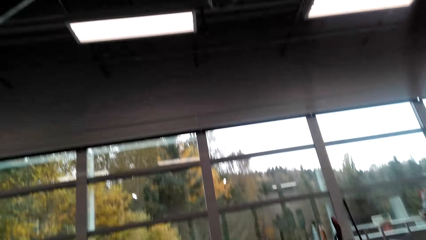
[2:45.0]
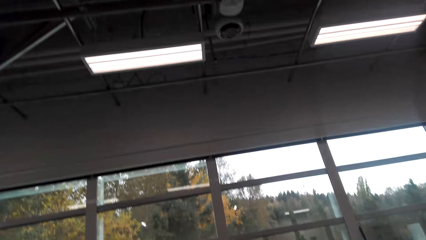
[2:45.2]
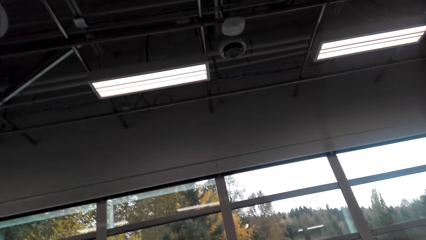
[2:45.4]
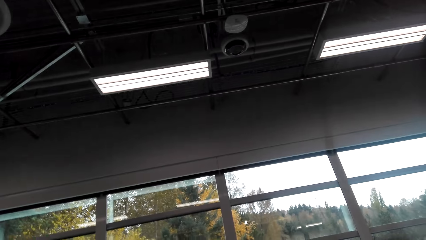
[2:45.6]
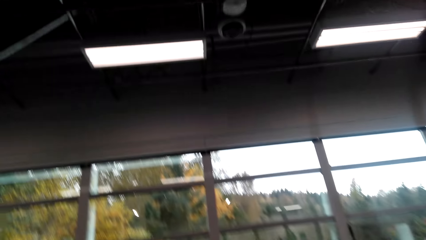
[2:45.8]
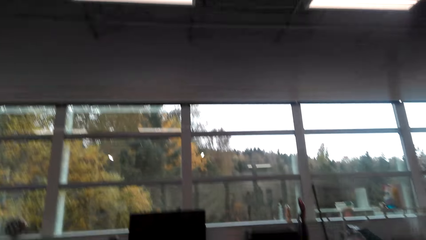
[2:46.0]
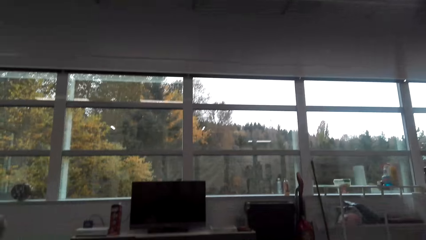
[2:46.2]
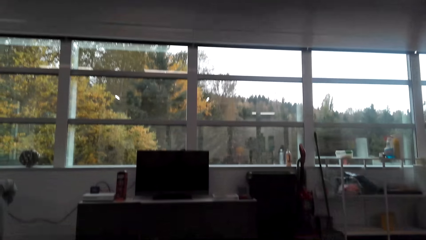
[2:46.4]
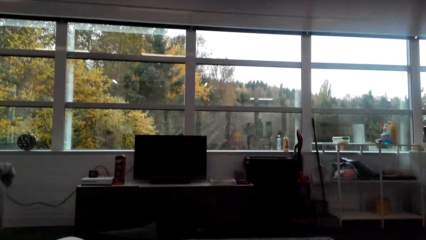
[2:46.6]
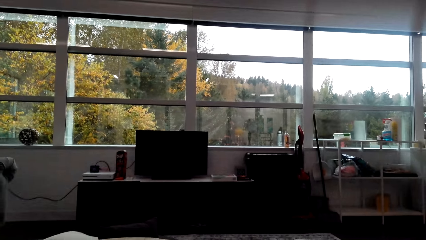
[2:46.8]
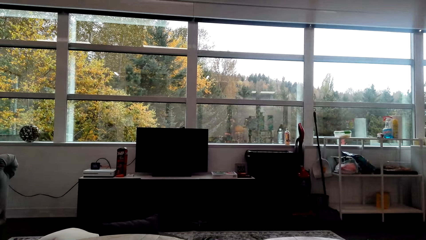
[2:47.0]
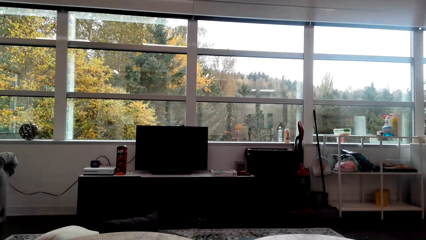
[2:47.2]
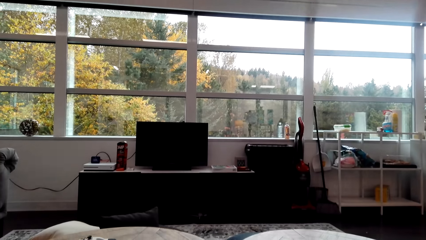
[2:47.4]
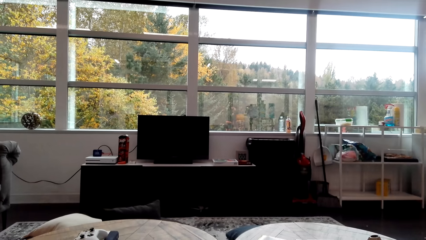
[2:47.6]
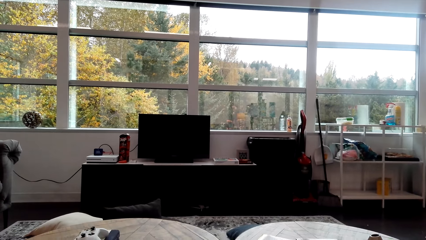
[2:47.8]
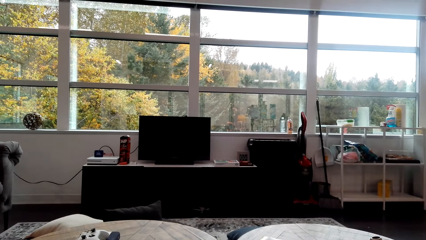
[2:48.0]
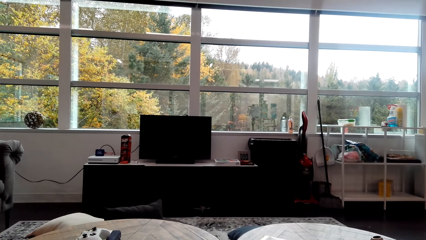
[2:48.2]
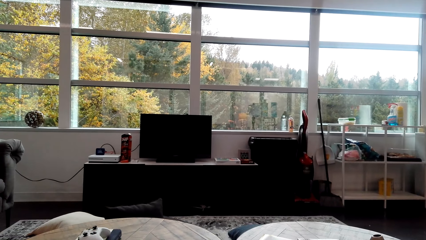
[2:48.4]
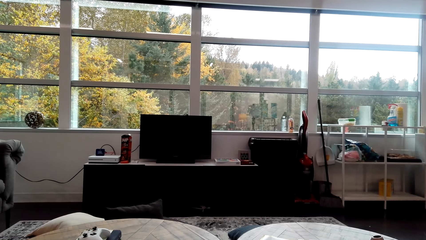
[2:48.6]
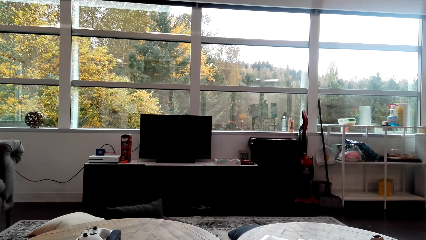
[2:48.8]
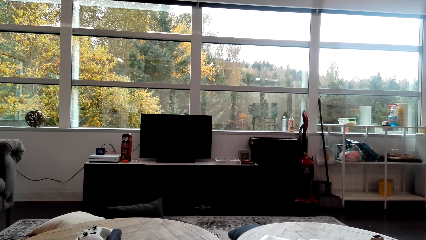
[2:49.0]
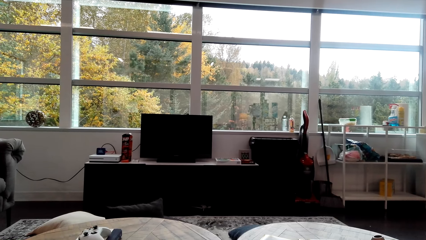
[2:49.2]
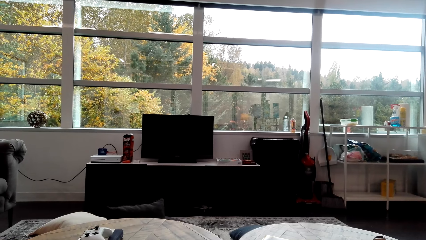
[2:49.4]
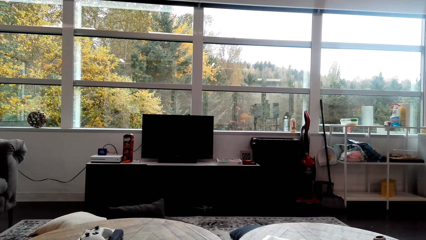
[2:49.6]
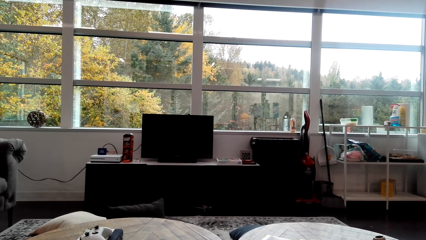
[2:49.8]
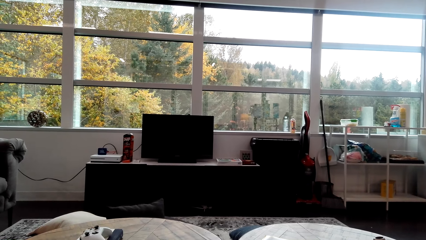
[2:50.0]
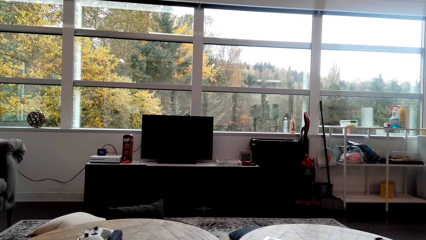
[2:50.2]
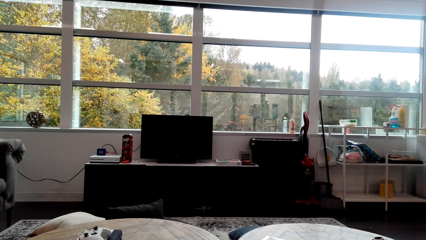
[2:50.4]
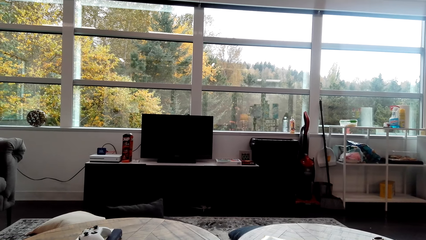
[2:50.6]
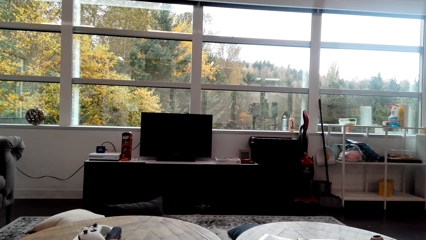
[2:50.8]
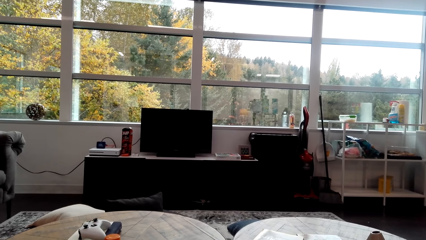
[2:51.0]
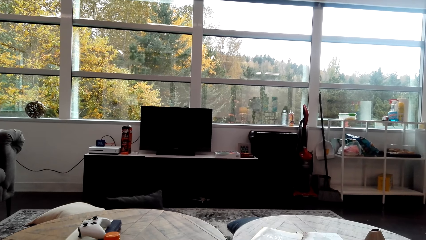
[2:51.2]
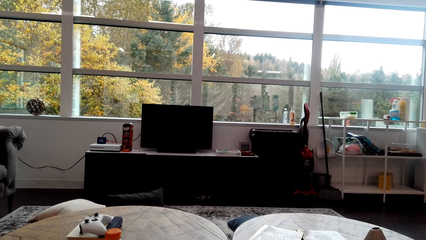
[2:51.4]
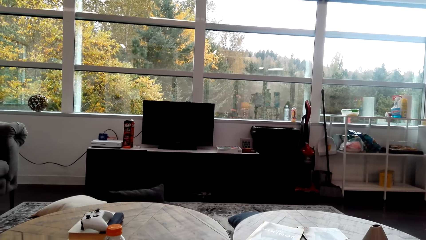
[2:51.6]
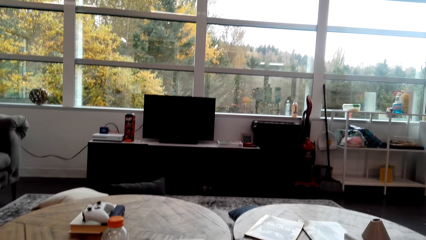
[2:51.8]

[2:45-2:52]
The camera wearer stares in the room.

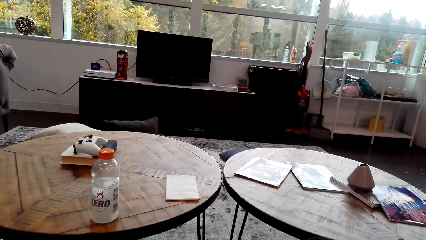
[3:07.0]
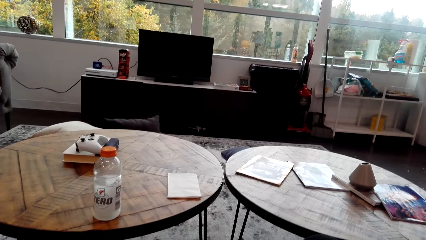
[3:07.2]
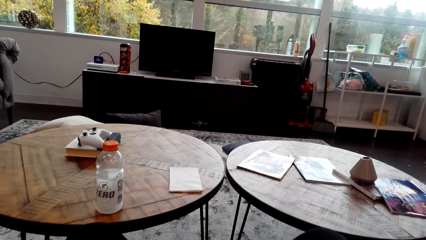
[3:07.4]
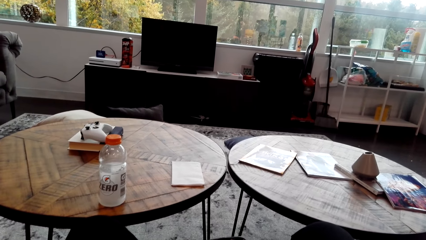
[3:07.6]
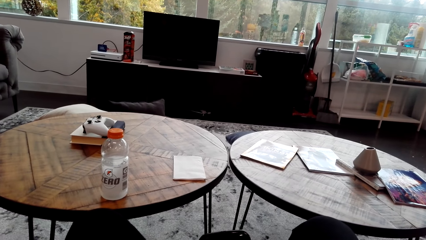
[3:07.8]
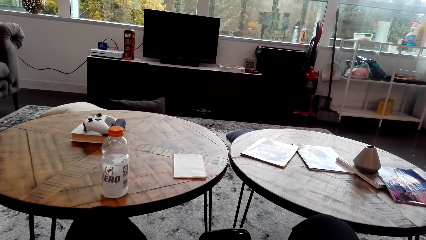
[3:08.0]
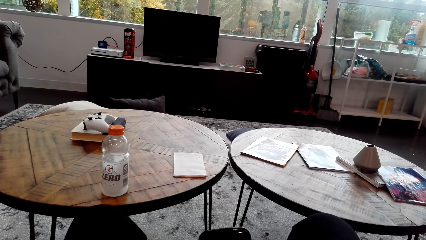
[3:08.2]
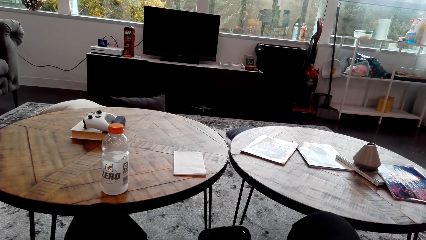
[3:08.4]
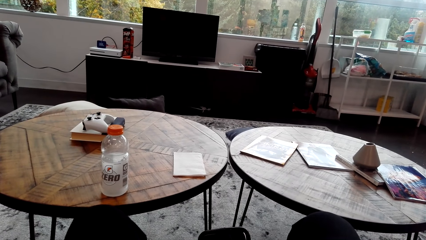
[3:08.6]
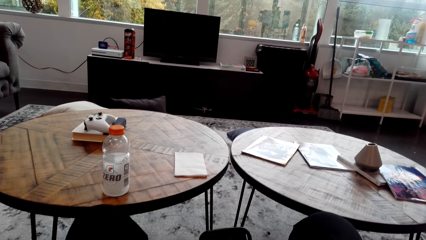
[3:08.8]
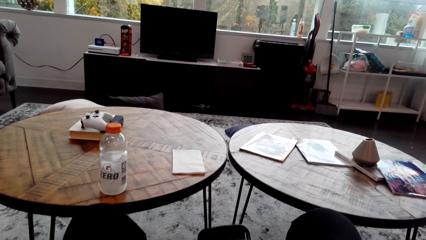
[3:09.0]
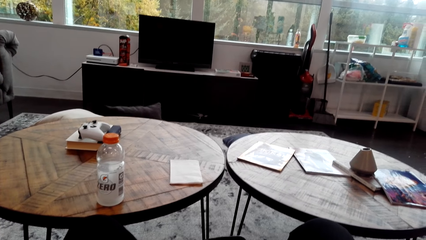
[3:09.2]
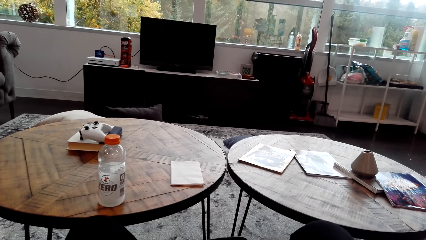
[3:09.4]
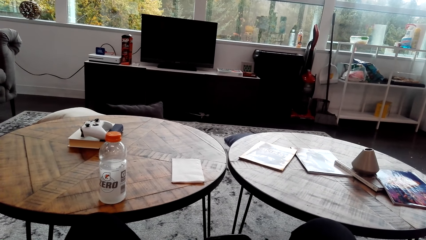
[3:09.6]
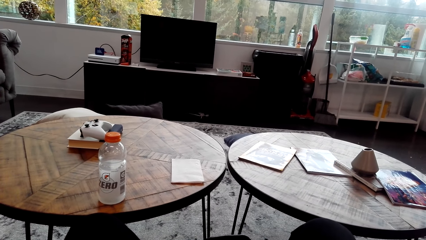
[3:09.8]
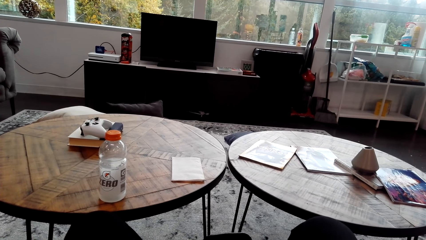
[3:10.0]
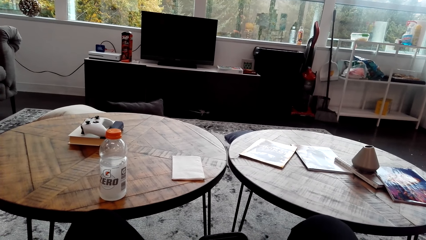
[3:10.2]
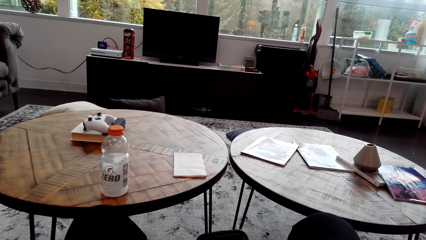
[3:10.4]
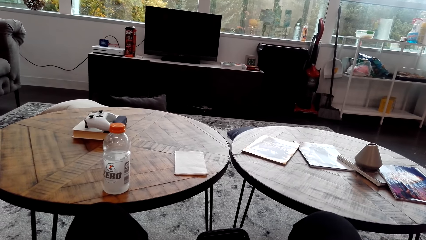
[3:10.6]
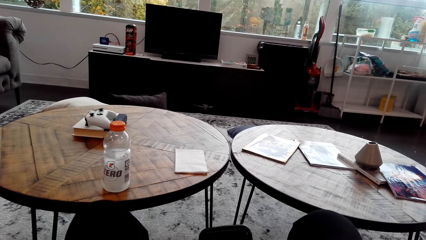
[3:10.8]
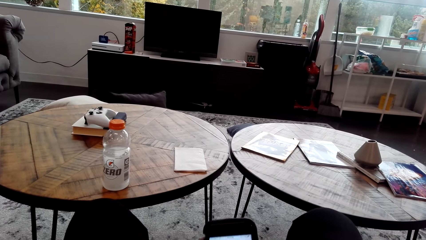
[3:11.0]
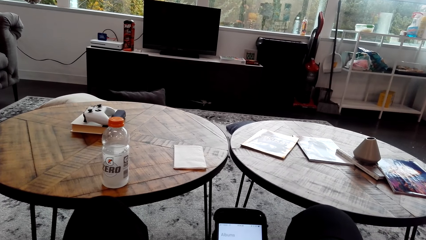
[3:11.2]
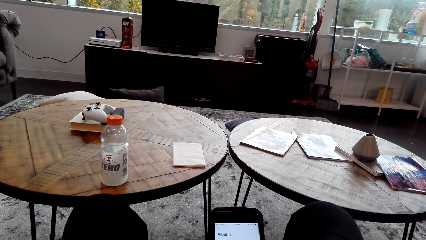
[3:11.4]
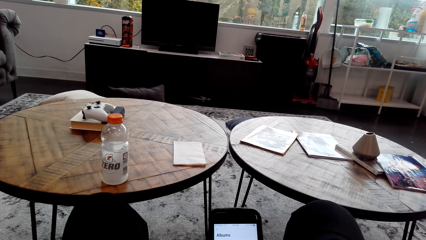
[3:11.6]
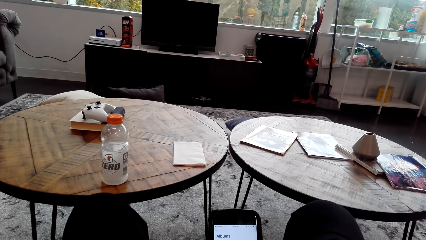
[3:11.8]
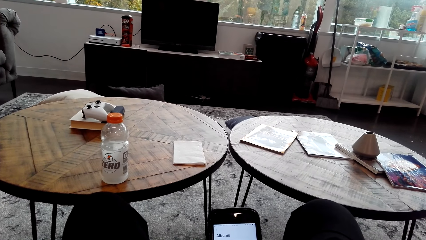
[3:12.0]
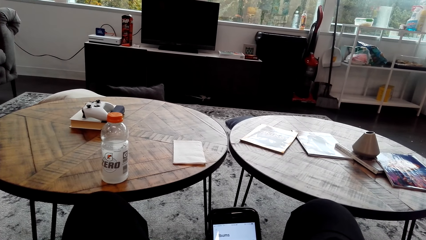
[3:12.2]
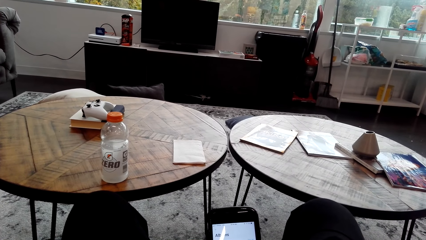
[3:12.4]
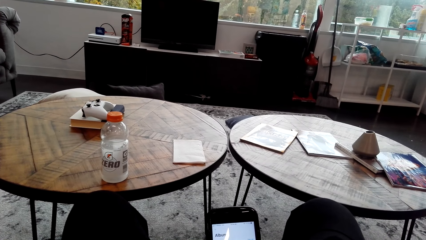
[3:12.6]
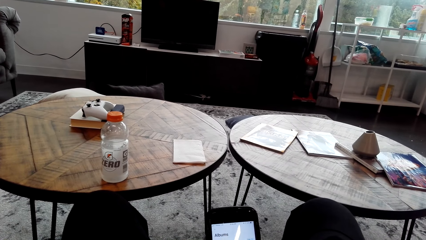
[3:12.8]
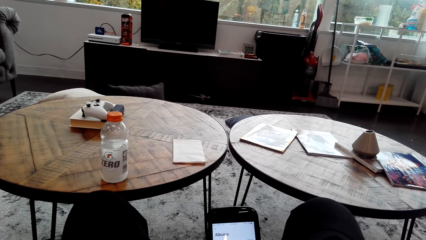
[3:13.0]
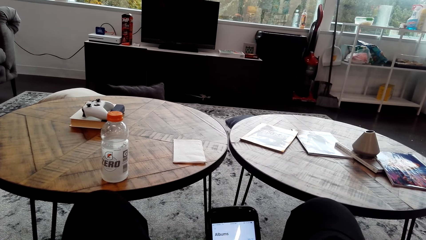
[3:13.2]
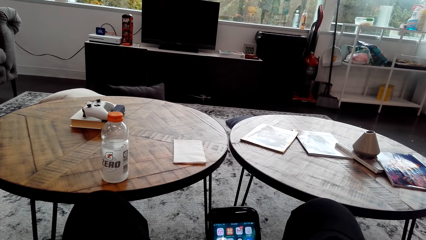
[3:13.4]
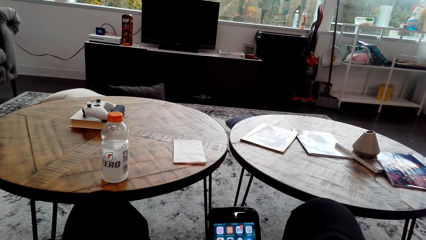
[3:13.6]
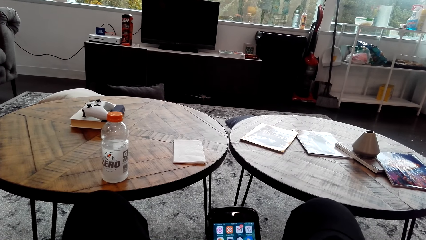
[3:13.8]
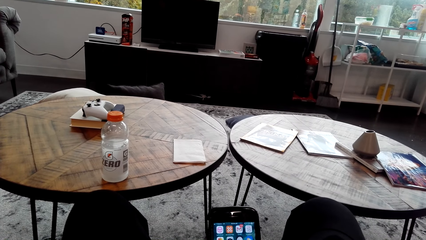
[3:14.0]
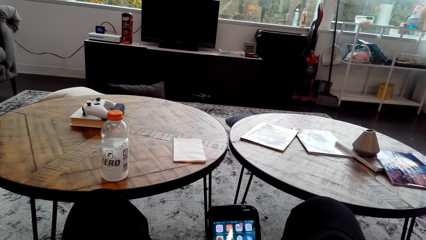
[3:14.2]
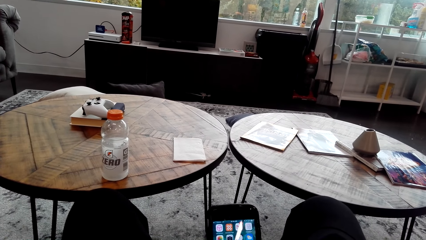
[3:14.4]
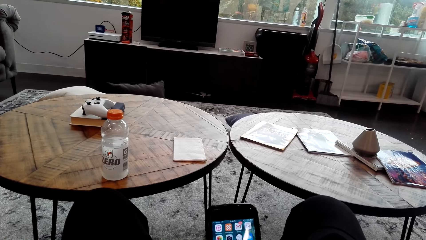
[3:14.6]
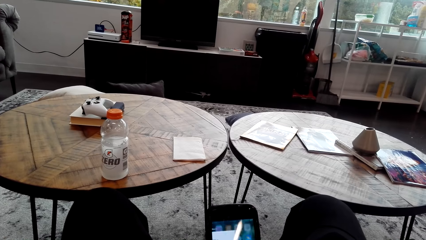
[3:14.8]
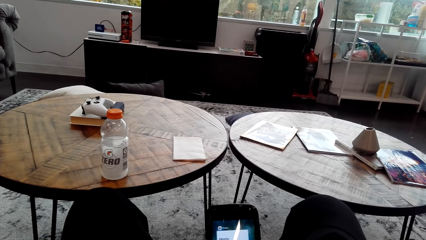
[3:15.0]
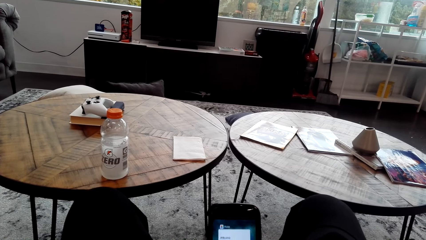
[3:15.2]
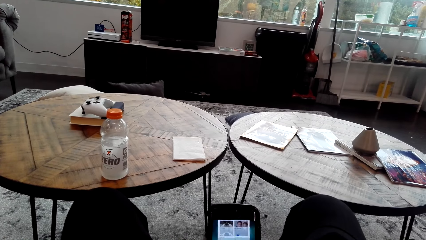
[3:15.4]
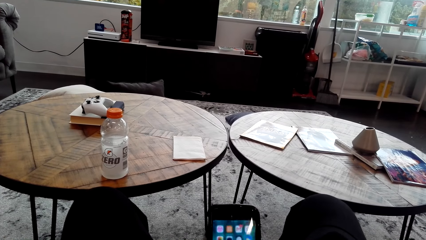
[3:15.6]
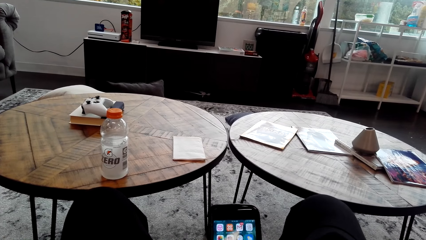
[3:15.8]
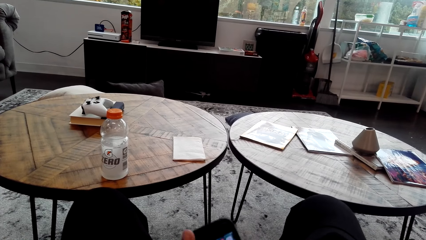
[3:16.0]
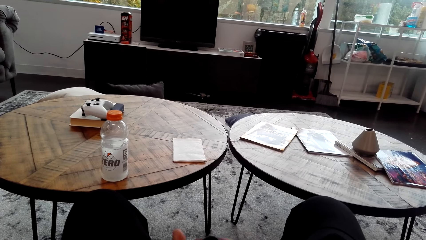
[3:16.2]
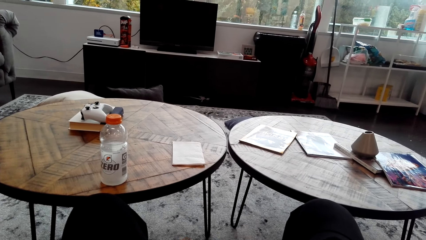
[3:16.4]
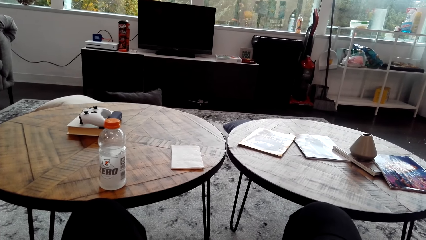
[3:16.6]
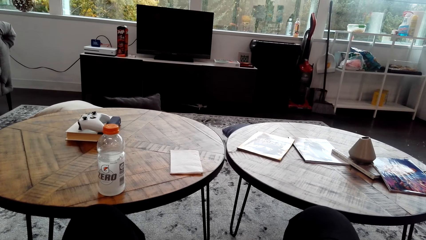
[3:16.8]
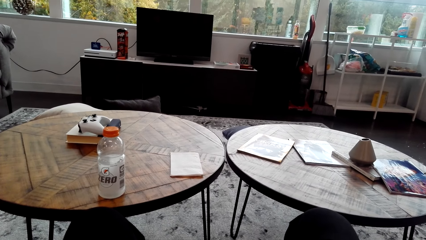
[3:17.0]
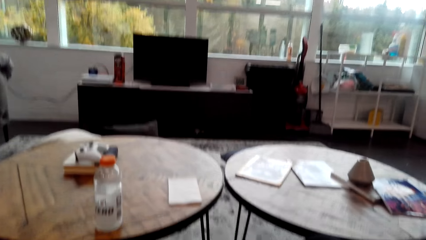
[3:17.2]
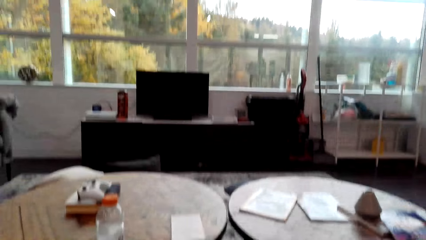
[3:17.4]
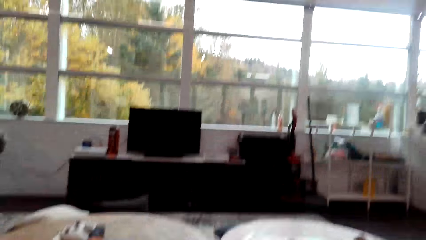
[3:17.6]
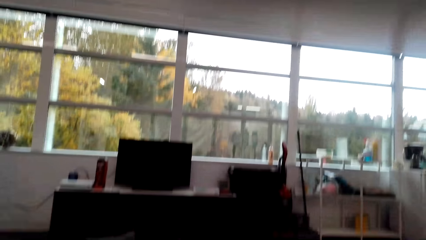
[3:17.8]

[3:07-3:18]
The camera wearer operates the mobile phone in the room.
